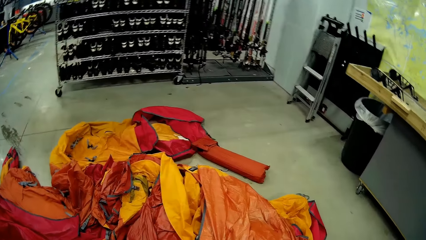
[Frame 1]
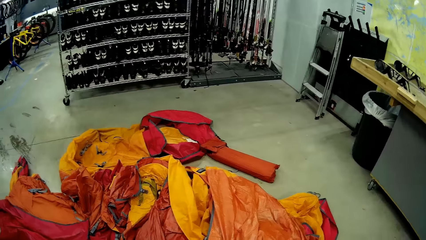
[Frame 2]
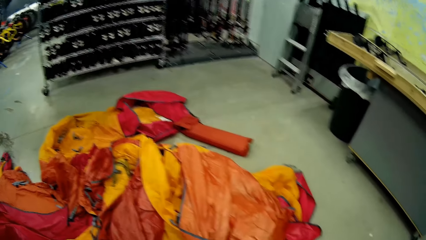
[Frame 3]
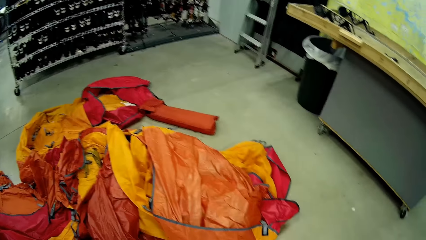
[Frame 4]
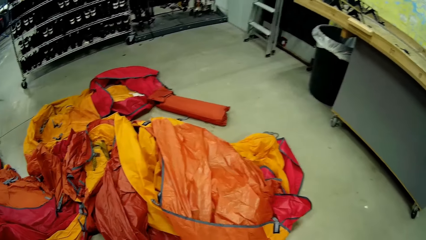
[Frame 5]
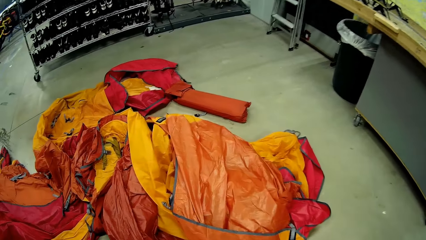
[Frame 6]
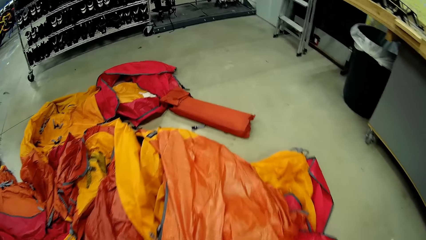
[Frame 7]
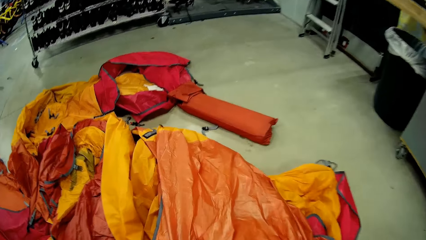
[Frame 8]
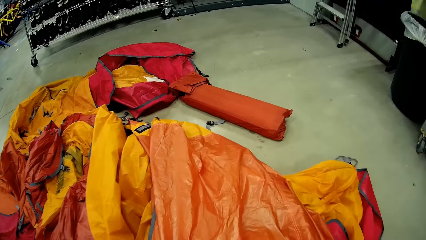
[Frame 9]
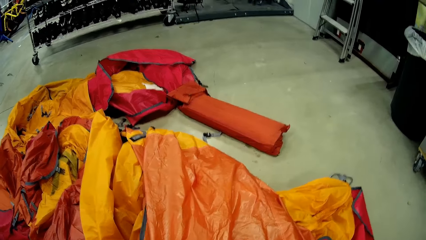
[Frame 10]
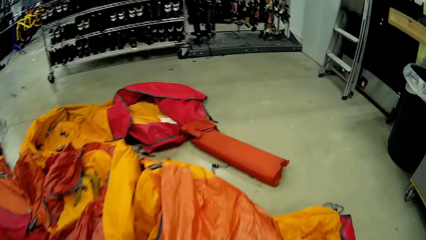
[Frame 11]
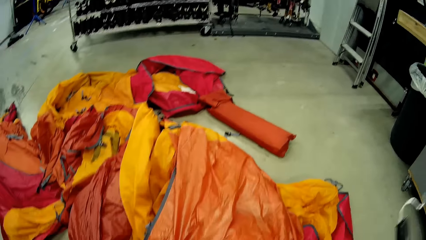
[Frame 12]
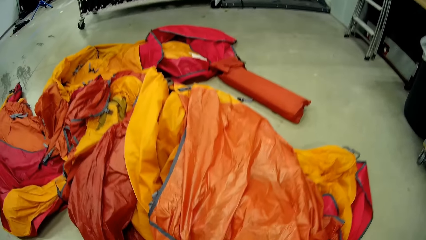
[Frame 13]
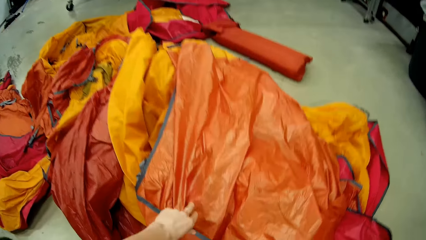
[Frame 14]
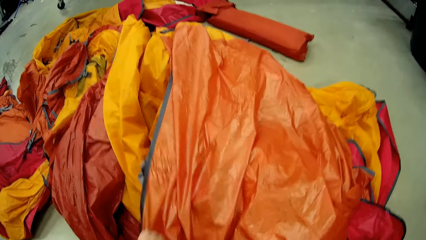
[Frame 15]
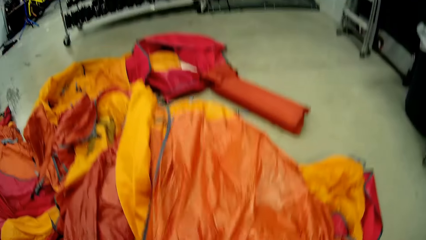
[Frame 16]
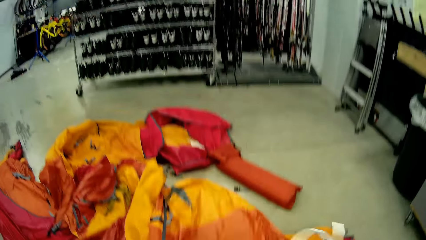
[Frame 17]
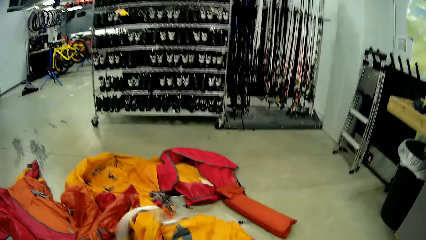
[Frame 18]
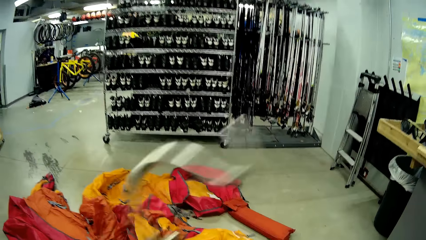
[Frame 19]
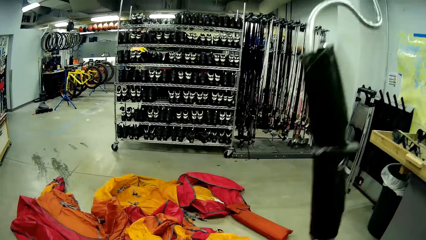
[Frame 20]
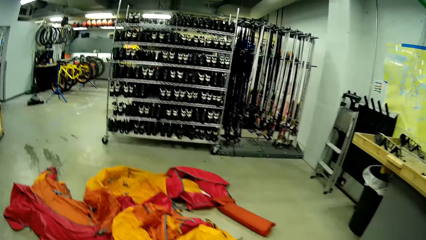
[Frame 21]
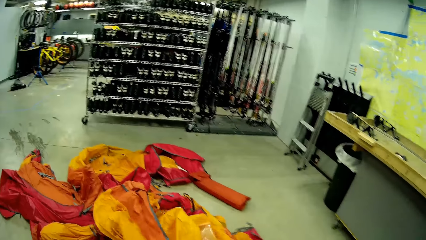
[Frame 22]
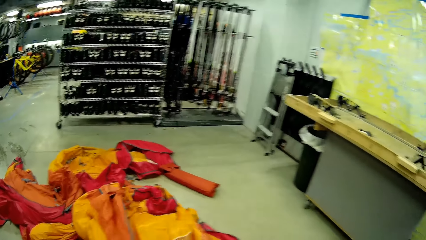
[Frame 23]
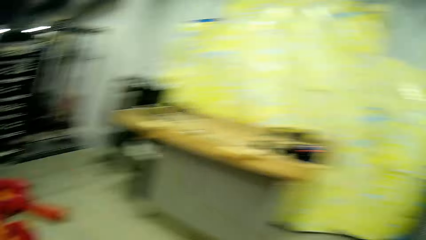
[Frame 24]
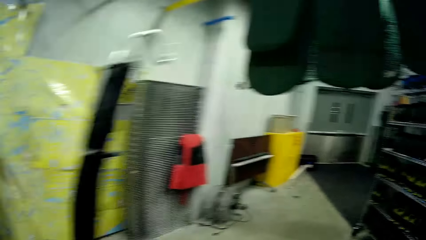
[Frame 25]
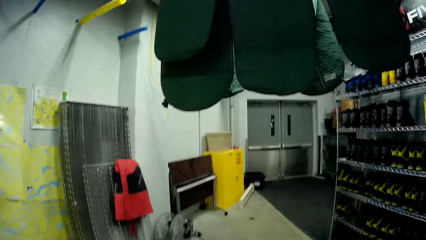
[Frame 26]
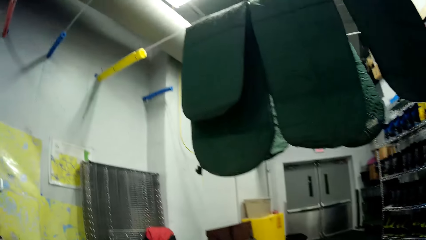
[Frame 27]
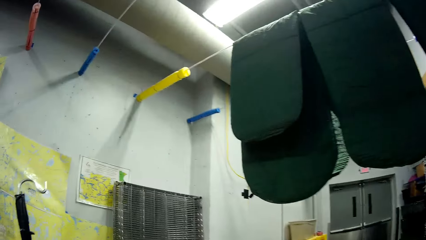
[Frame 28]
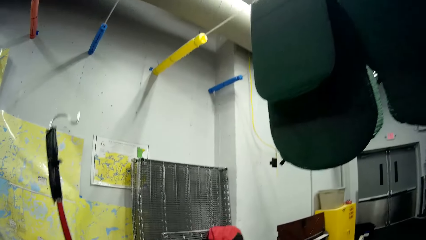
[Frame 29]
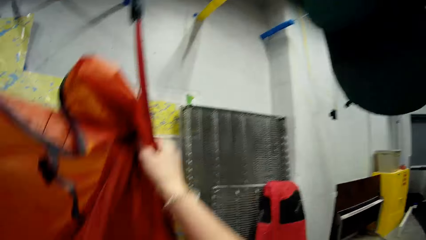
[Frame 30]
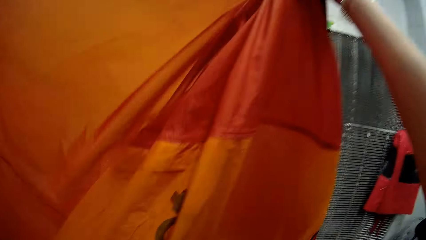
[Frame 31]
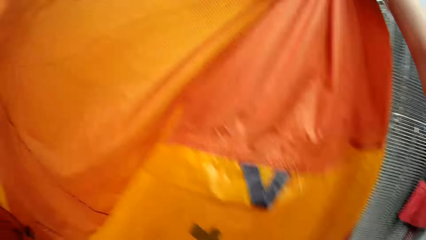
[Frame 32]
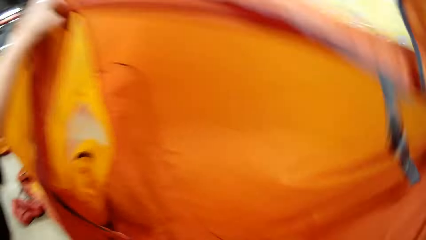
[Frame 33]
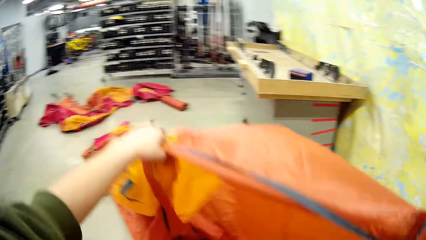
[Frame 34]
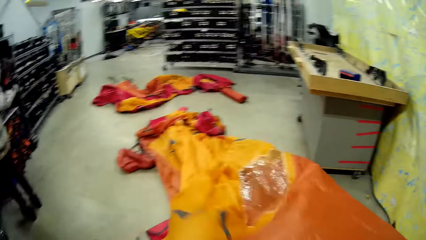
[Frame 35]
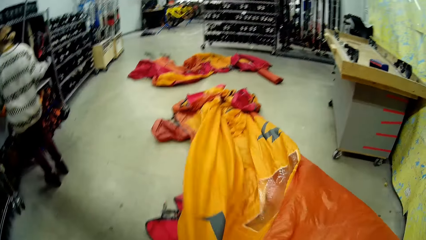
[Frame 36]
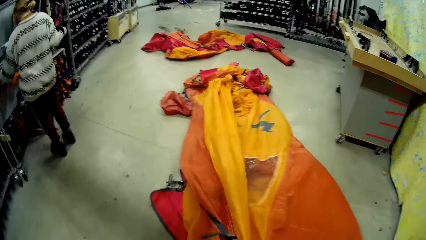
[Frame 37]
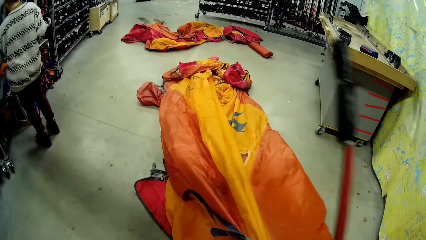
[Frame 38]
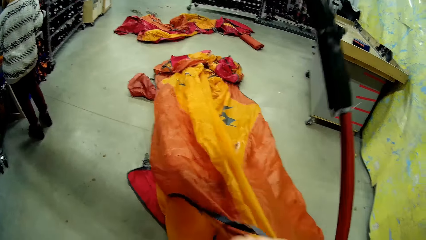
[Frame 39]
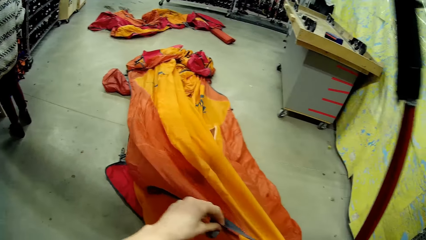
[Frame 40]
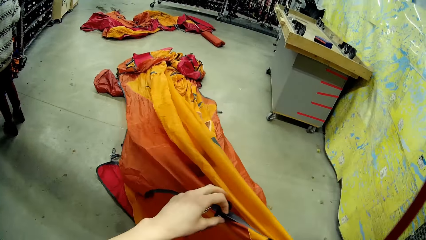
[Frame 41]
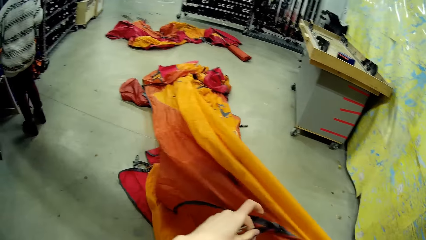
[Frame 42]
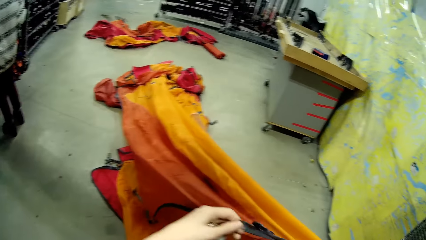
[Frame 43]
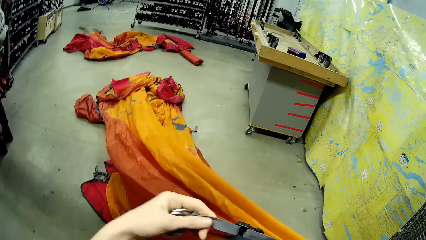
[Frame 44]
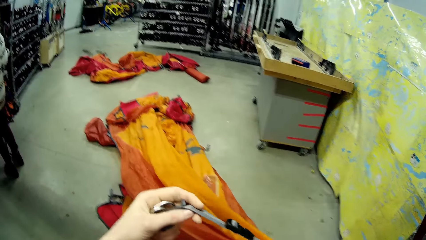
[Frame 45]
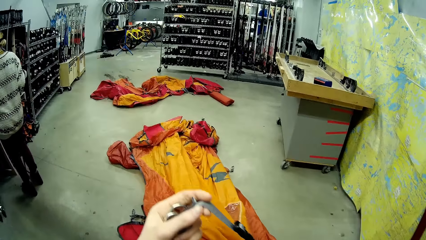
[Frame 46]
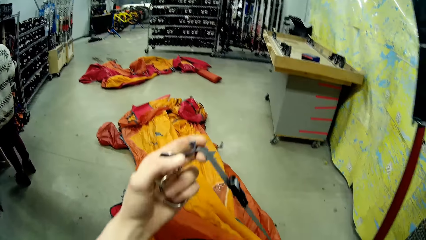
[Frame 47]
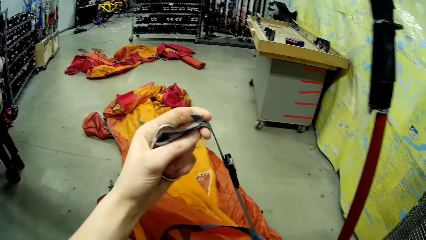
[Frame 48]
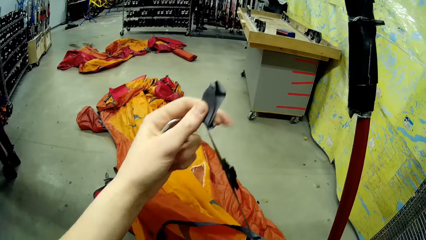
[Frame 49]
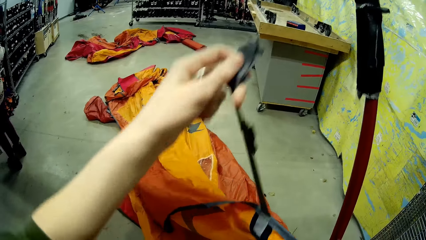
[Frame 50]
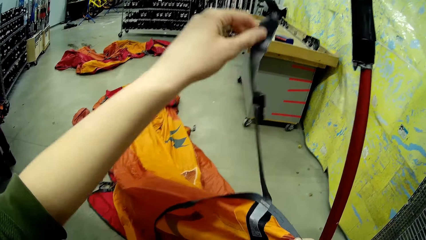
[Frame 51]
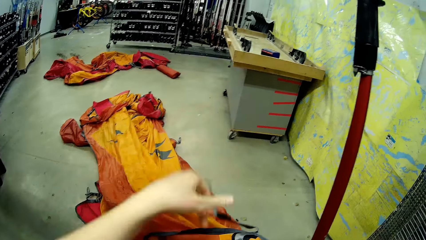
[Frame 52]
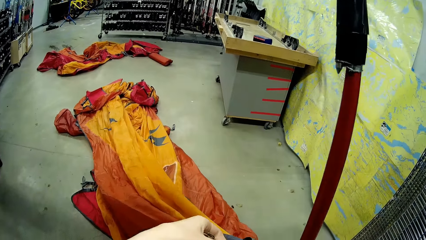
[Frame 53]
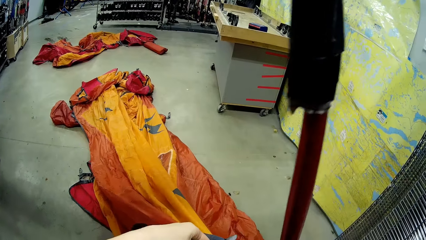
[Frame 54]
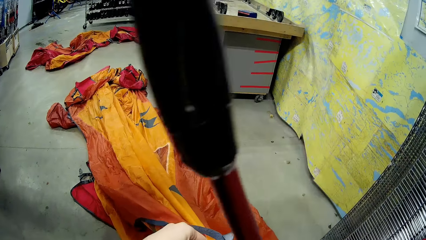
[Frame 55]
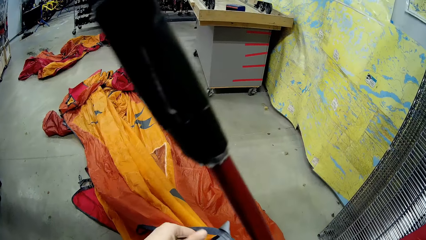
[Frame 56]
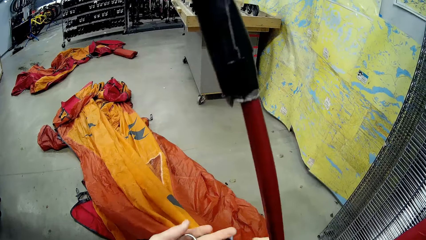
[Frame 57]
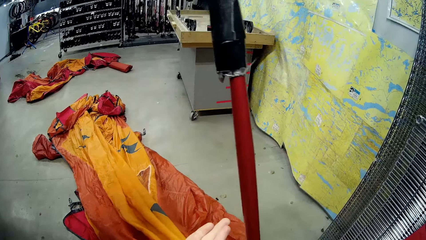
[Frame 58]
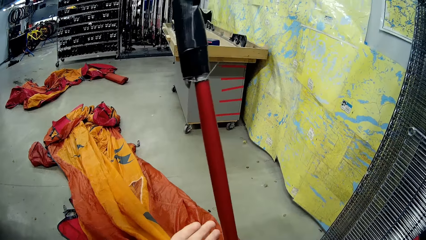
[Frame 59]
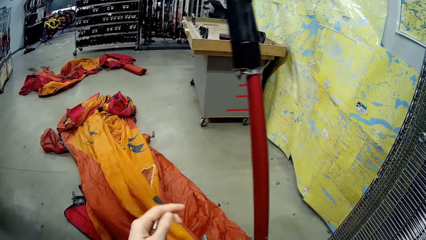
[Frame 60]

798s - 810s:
The camera wearer looks around the store. They spread the tent. They straighten fabric on the floor. They make the tent. They straighten the fabric with both hands.

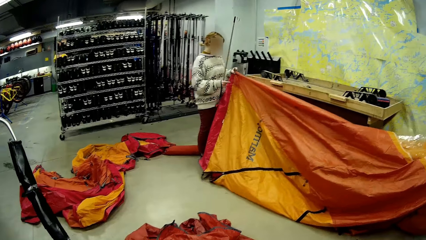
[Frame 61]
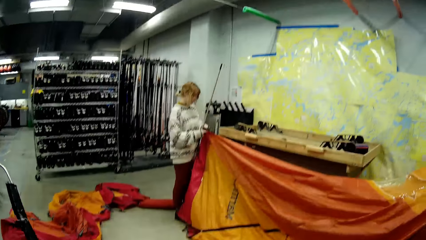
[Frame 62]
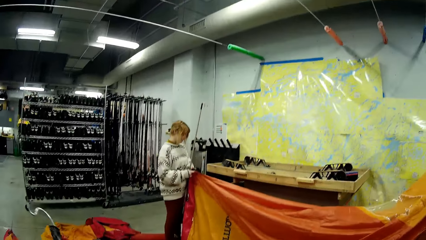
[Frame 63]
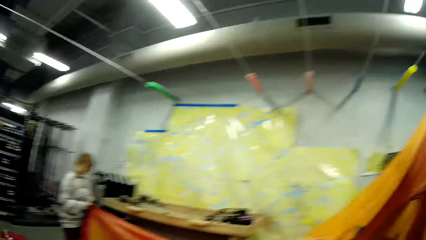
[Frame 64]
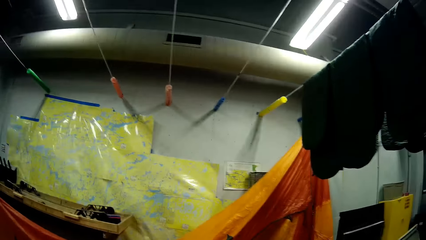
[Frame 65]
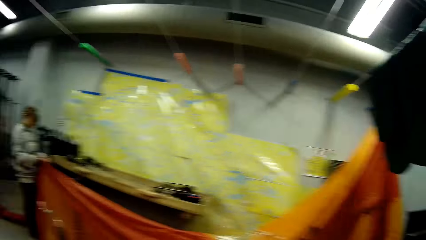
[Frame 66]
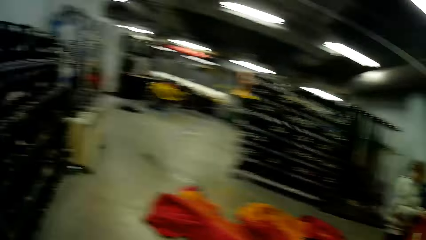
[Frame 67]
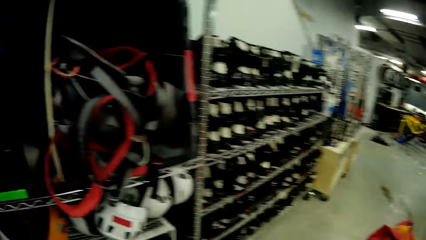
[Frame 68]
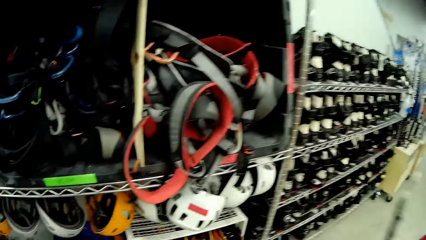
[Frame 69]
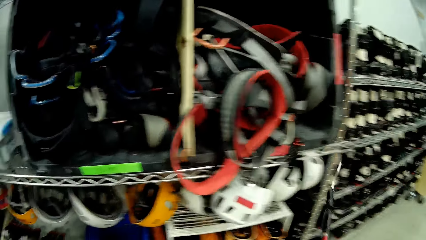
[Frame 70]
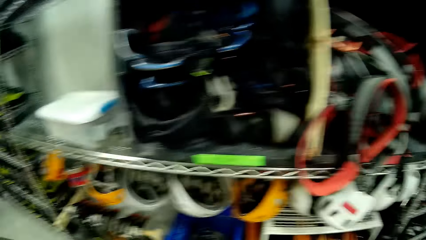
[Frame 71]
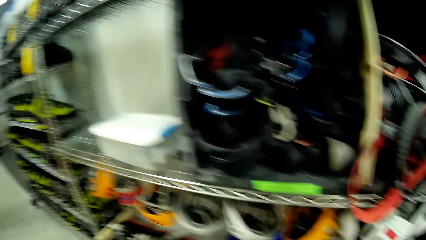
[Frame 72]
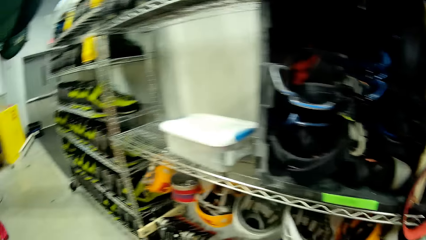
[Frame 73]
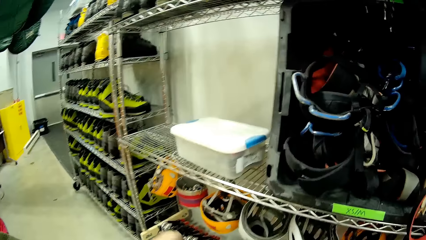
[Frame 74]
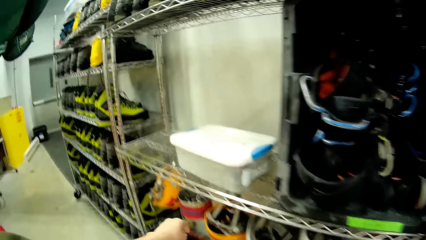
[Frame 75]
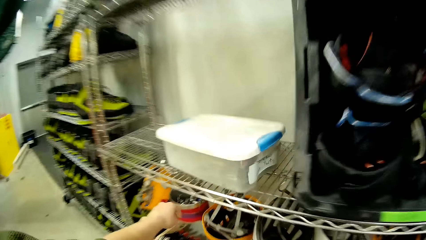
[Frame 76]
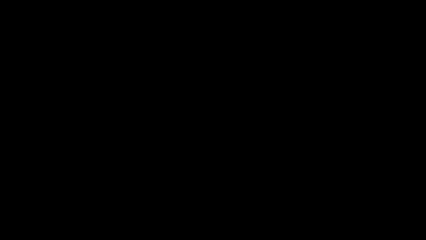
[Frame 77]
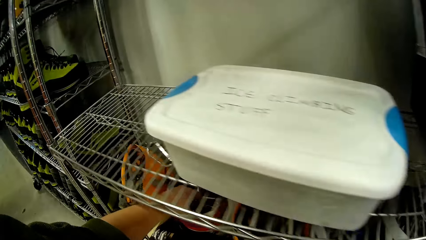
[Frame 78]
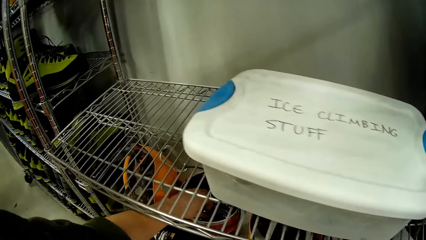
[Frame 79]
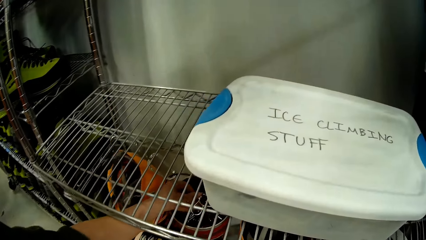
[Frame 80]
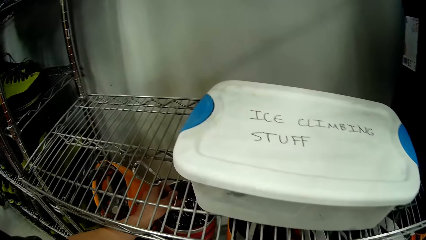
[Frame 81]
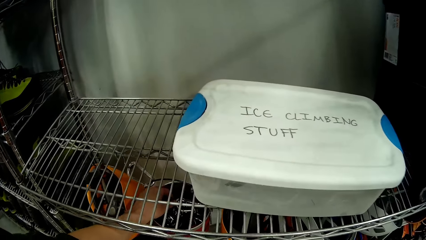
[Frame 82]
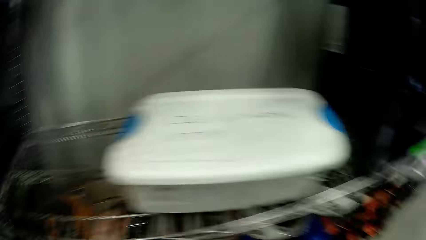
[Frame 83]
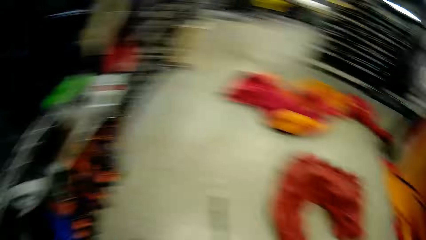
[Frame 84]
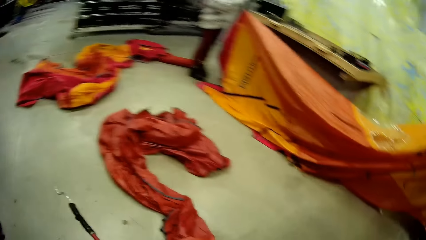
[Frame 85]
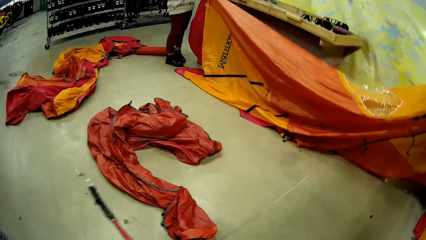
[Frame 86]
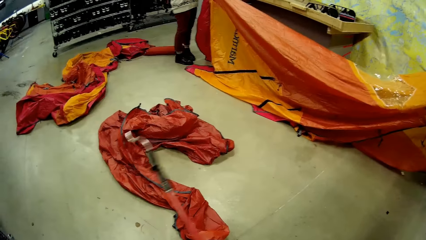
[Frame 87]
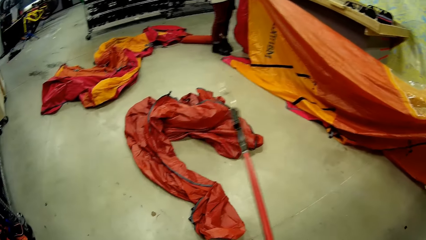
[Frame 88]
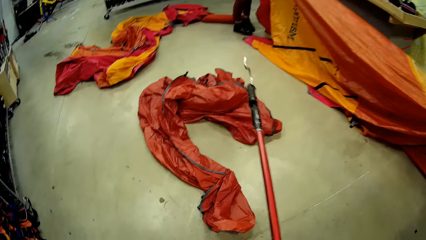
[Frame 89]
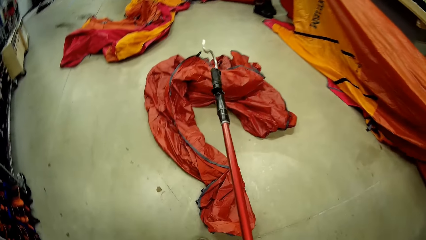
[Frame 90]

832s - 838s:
The camera wearer looks around. They take hooked metal from the container.
